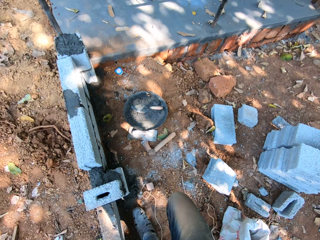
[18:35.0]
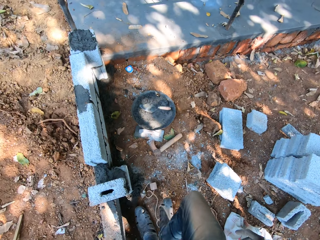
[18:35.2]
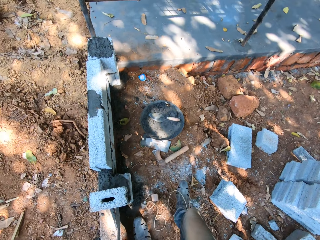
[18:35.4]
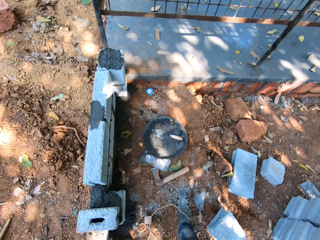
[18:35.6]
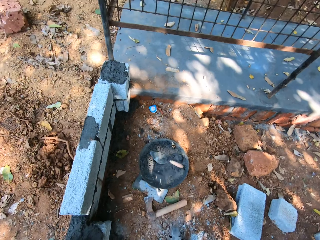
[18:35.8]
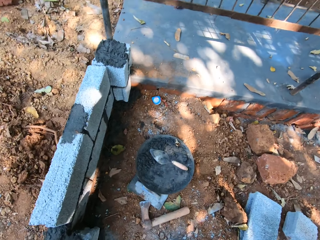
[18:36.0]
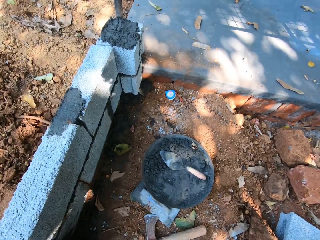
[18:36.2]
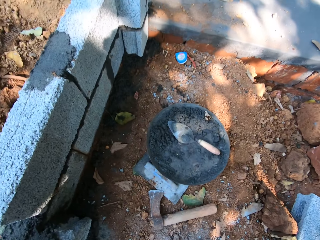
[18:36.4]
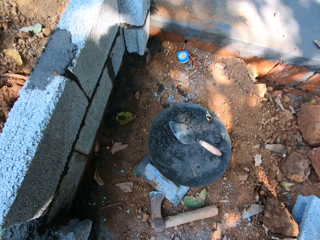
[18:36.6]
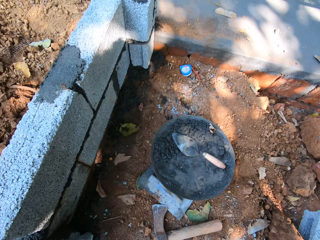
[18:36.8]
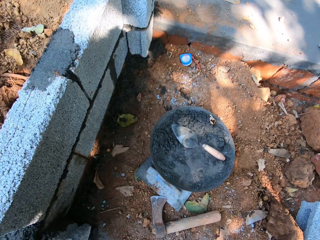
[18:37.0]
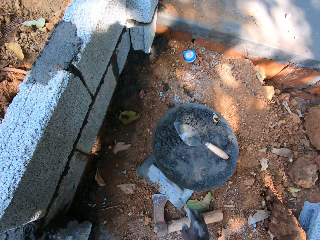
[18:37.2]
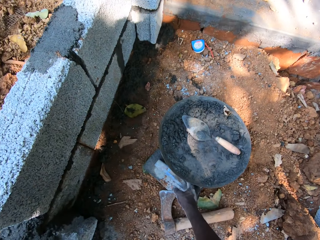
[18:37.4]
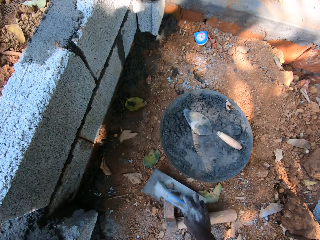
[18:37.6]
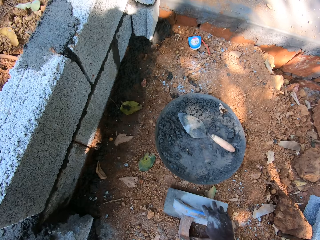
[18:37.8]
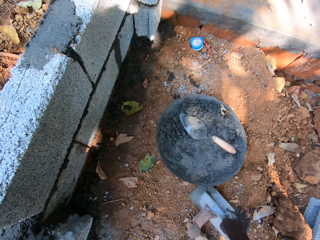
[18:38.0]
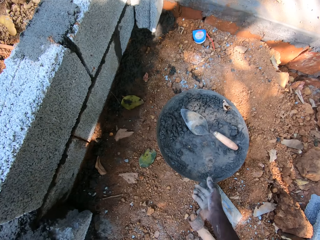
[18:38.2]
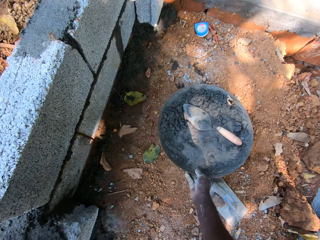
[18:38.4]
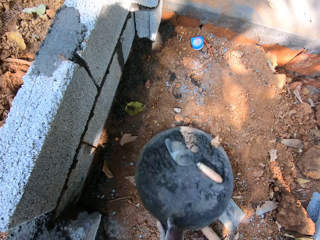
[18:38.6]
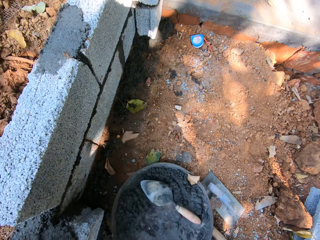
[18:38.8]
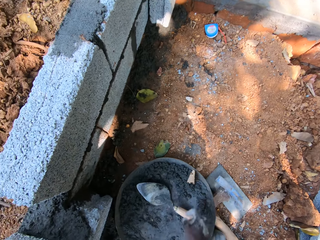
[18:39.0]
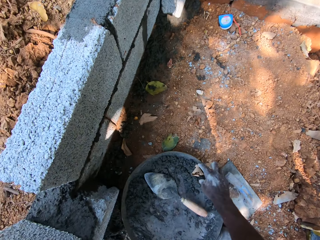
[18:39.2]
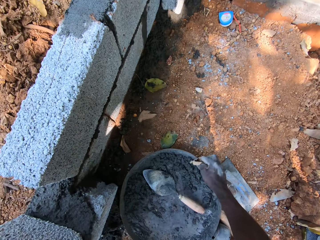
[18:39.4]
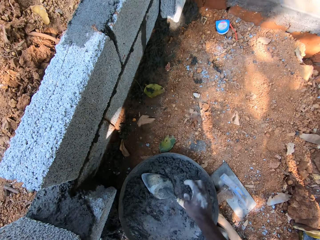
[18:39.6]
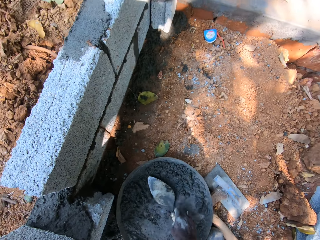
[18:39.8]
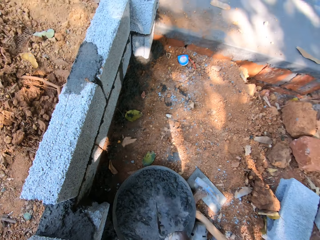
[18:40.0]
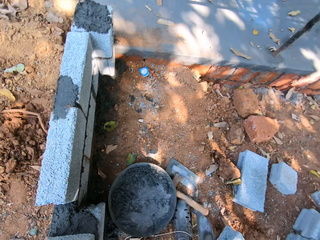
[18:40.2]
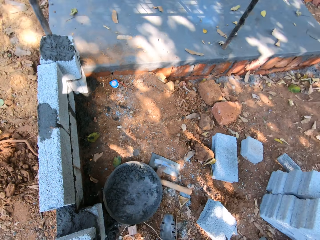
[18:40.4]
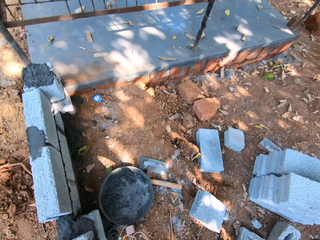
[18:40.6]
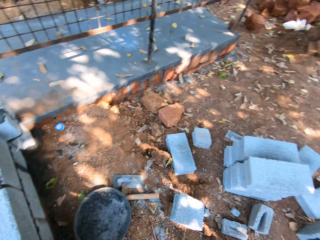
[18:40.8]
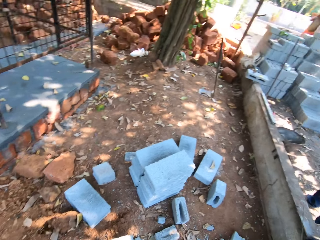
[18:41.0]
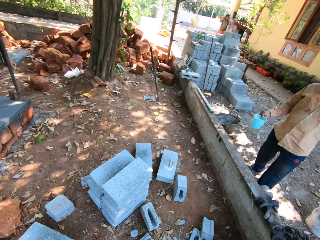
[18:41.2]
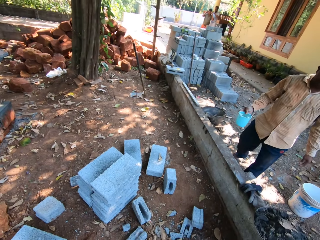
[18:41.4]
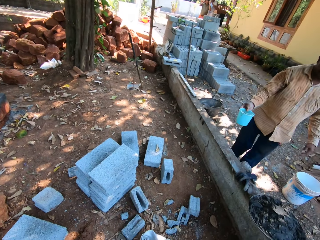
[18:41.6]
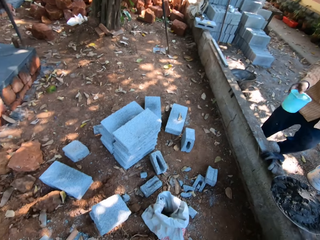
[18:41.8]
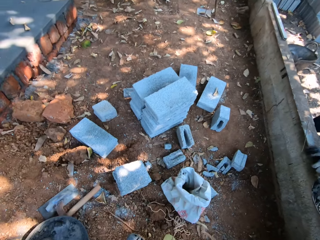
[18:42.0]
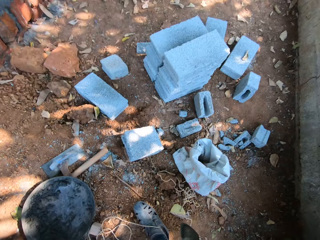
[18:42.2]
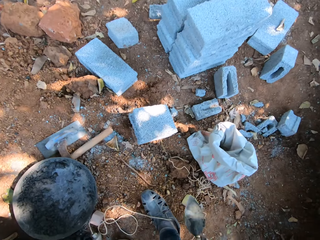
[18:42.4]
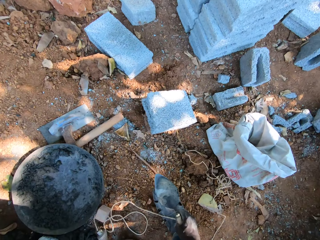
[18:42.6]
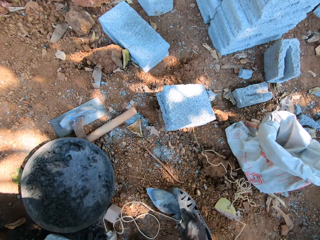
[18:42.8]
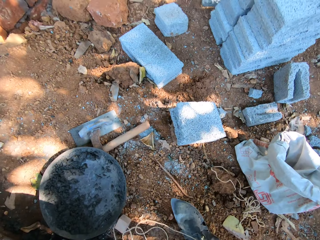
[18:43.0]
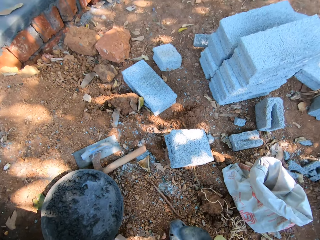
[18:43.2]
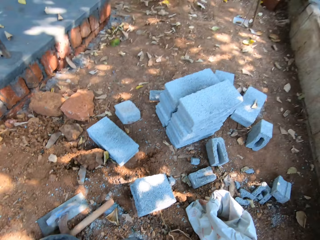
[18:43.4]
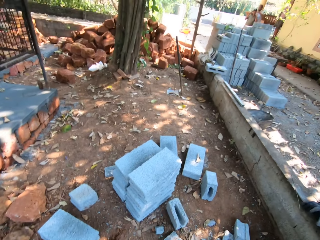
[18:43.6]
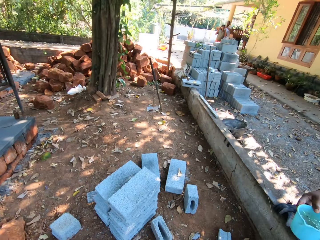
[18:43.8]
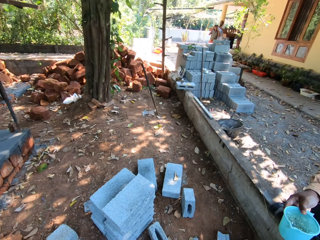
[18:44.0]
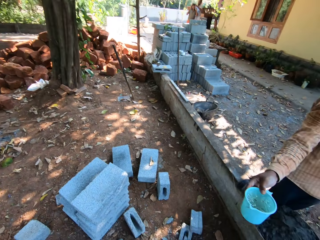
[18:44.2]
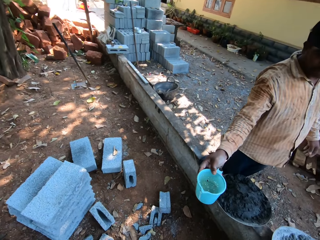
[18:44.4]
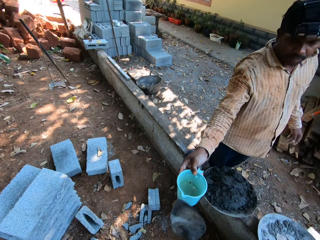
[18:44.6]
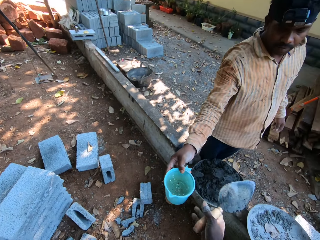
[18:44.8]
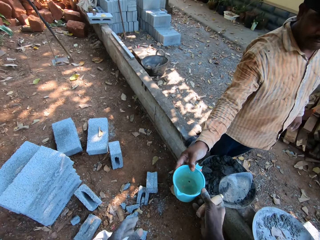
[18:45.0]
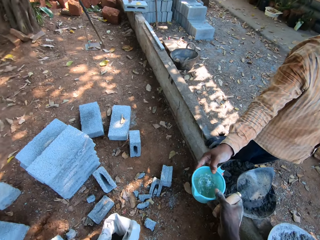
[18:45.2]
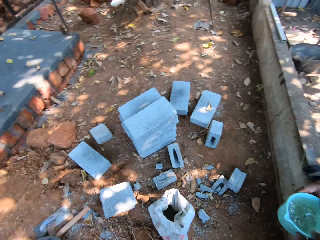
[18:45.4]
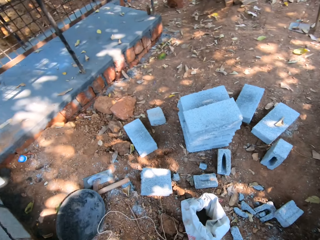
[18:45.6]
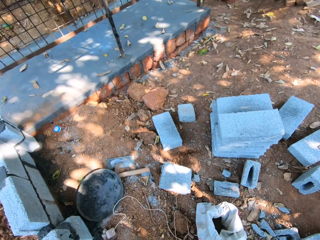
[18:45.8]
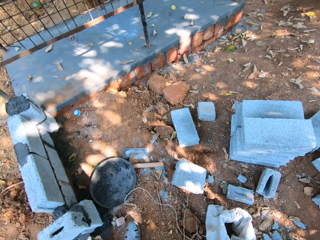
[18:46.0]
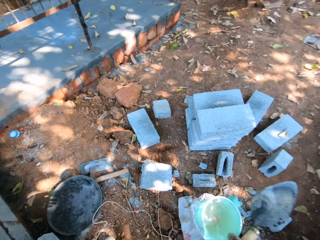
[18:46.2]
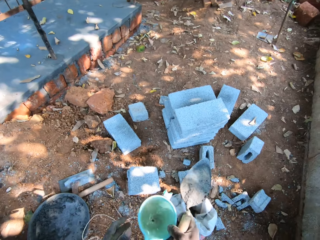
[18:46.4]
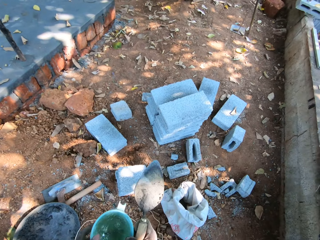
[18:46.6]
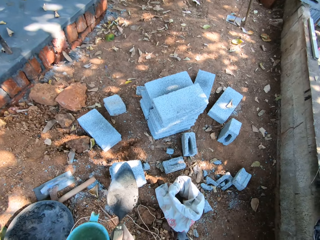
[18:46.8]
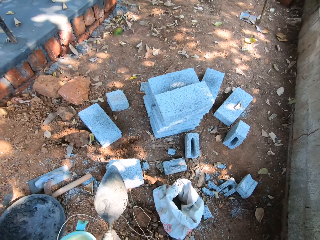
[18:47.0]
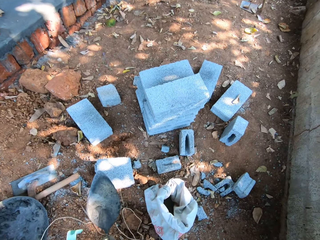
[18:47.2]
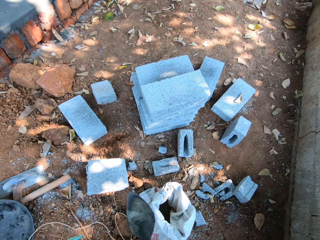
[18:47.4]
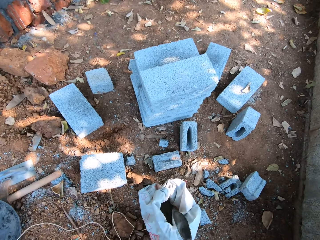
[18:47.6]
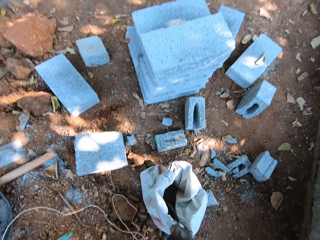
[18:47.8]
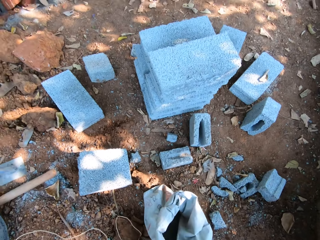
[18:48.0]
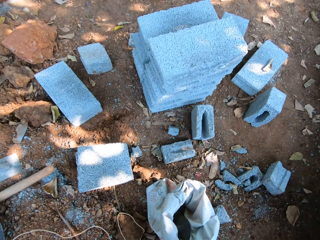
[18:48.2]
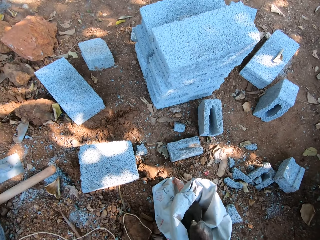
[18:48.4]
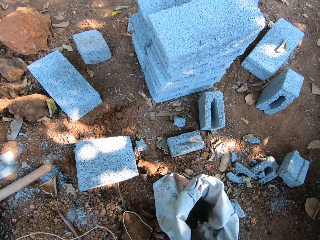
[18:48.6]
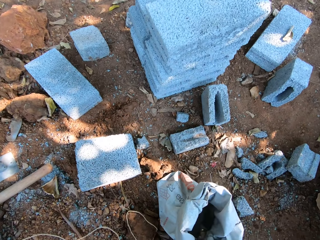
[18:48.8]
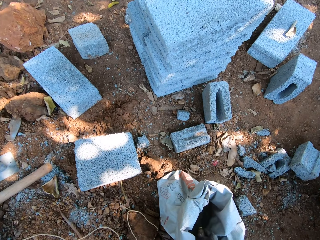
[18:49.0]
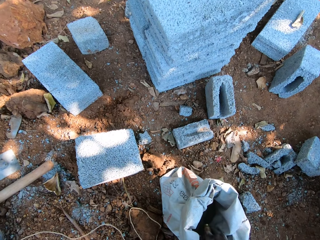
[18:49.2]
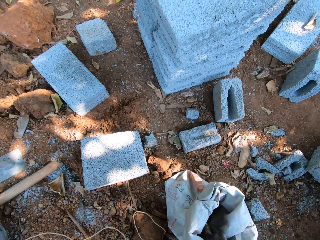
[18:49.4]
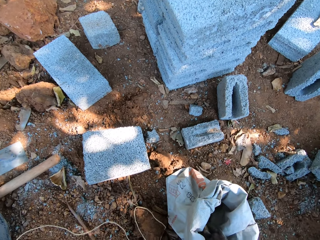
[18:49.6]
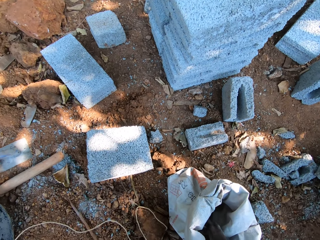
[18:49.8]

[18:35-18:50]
The camera wearer moves a trowel and an axe on the ground with his right hand. He moves a head pan on the ground with his right hand. He picks a leaf or paper from the head pan with his right hand. He throws the leaf on the ground with his right hand. He picks up the trowel from the head pan with his right hand. He looks around. He picks the mason's line from his right leg with his right hand. He collects a cup of water from a man with his right hand. He passes the cup of water from his right hand to his left hand. He scoops cement from a bag of cement on the ground with the trowel in his right hand.

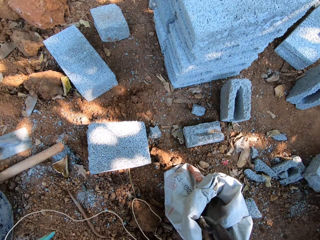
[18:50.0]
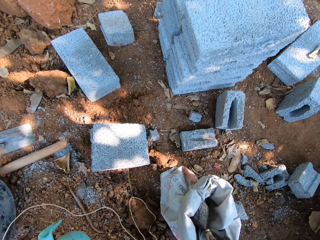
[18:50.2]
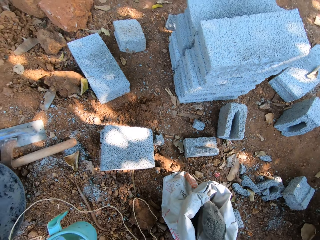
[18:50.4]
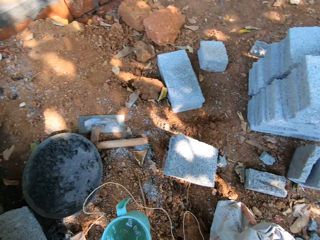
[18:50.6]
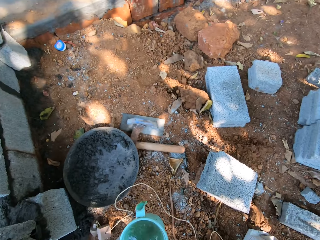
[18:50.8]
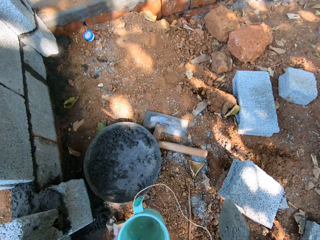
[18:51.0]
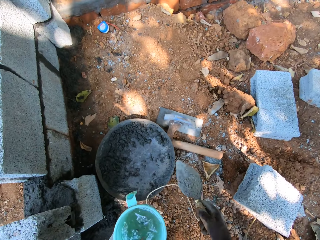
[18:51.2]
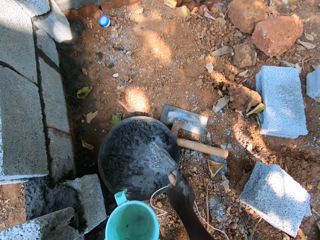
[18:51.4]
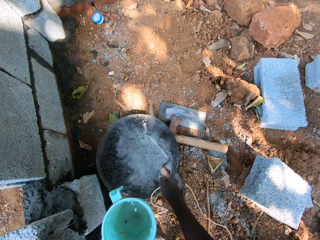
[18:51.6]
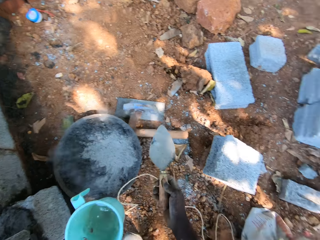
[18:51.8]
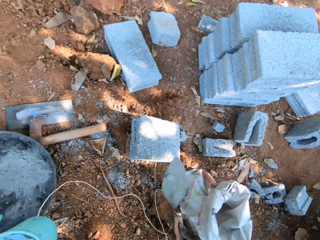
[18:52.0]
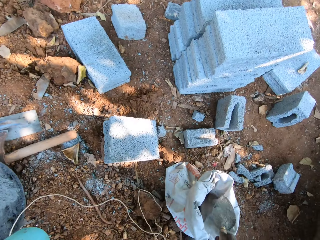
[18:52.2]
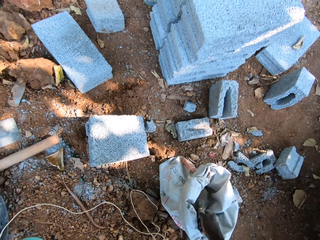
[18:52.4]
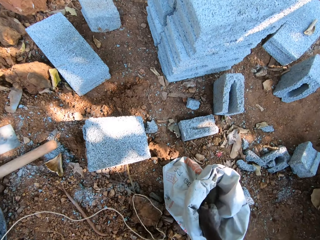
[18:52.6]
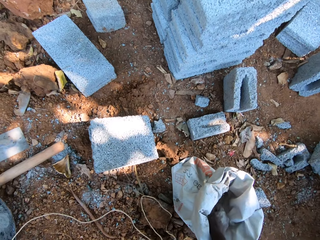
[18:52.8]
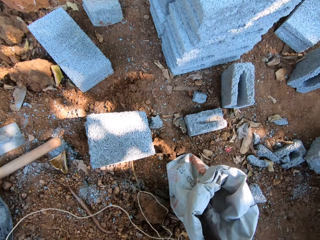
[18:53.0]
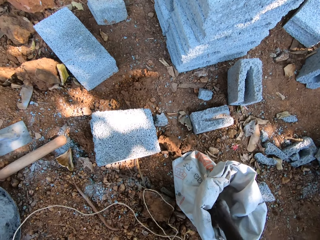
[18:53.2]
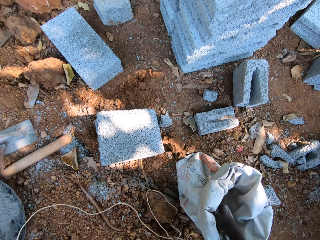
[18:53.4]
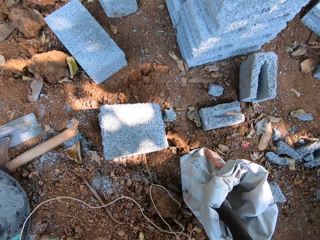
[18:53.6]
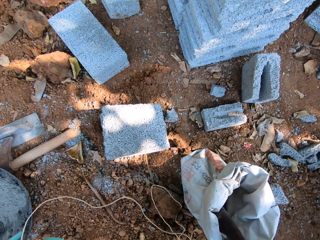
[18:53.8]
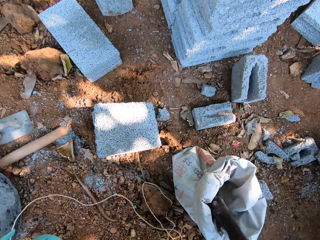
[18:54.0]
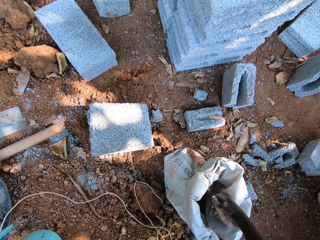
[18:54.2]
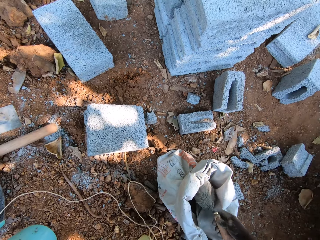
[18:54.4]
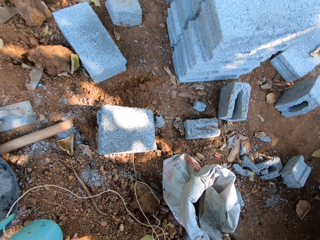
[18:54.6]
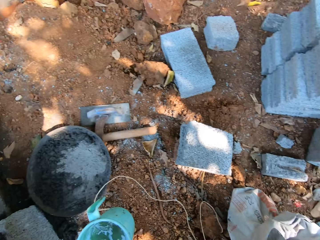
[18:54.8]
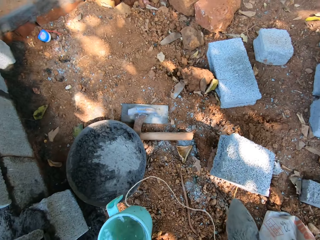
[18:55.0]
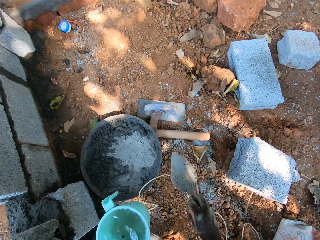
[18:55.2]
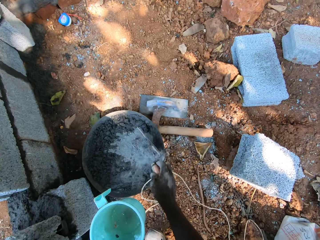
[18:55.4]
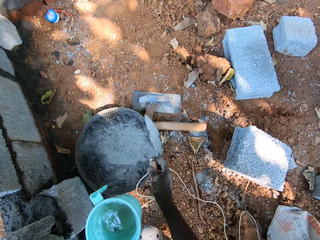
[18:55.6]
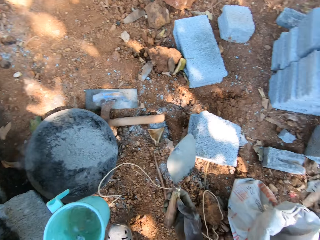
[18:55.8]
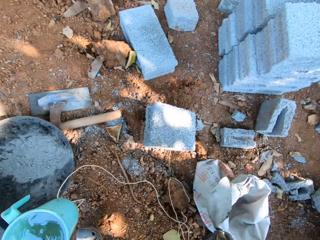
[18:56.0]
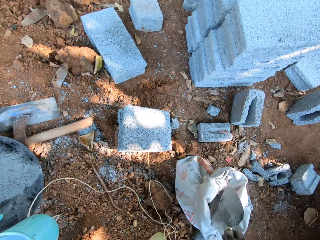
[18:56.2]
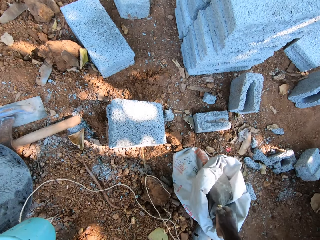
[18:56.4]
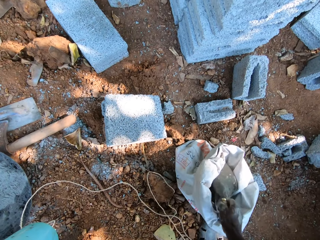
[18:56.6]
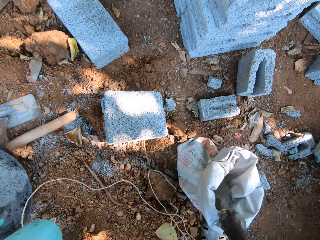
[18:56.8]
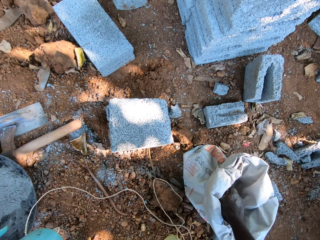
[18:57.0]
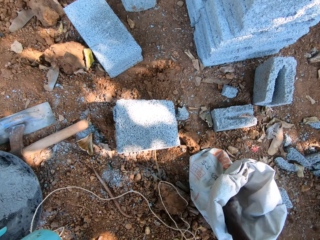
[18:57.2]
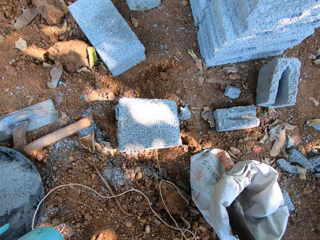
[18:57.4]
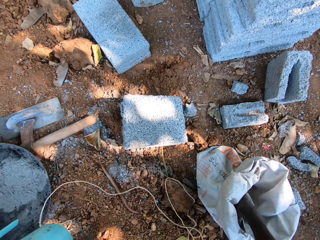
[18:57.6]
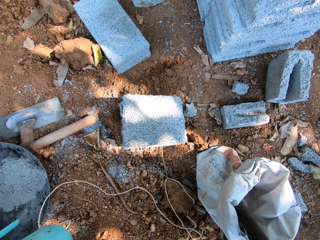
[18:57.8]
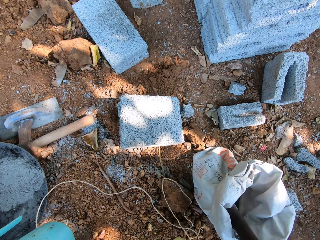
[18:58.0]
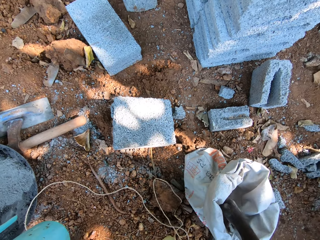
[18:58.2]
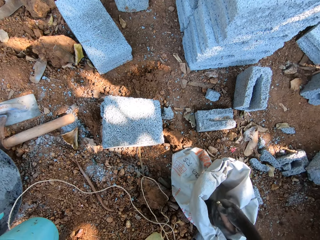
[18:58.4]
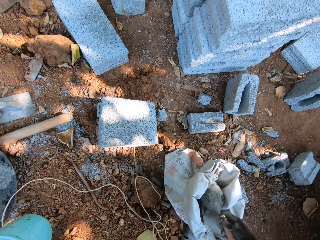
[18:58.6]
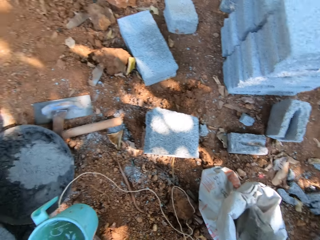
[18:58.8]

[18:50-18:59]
The camera wearer pours the cement into the head pan with the trowel in his right hand. He scoops the cement from the bag of cement on the ground with the trowel in his right hand. He pours the cement into the head pan with the trowel in his right hand. He scoops the cement from the bag of cement on the ground with the trowel in his right hand.
